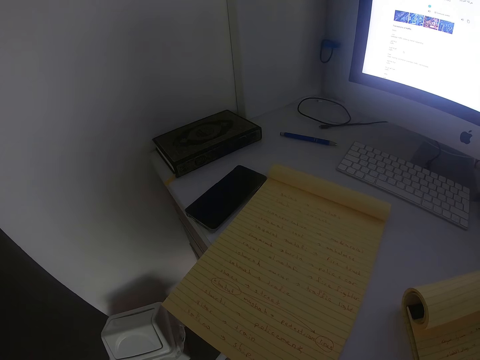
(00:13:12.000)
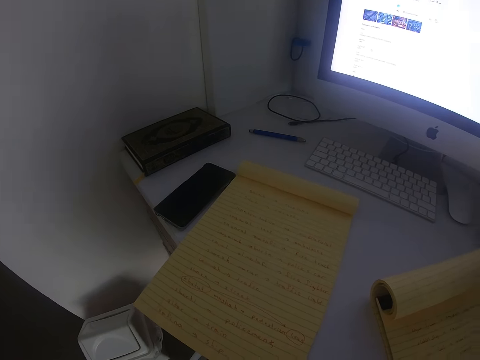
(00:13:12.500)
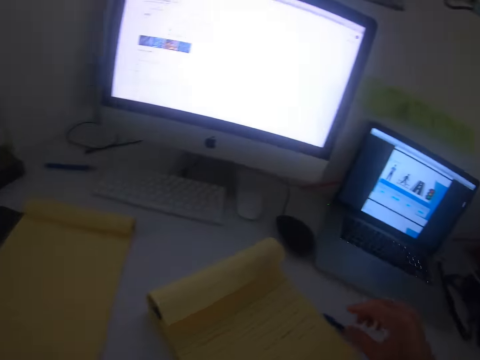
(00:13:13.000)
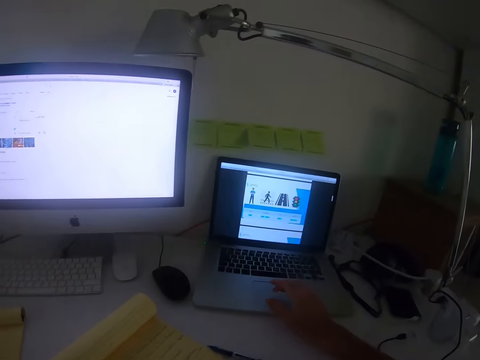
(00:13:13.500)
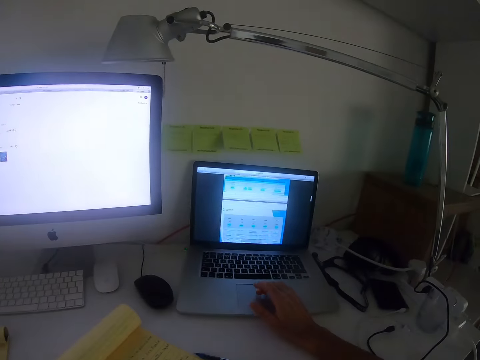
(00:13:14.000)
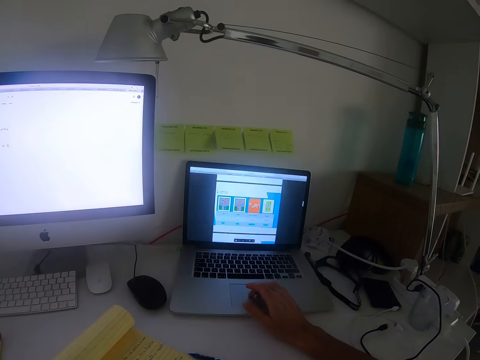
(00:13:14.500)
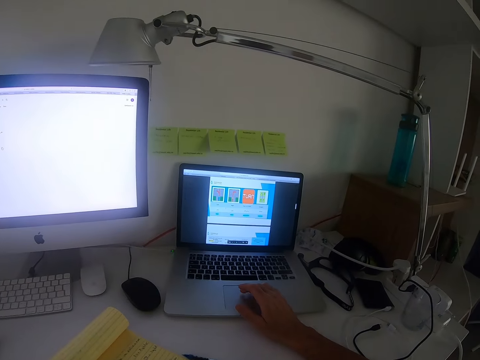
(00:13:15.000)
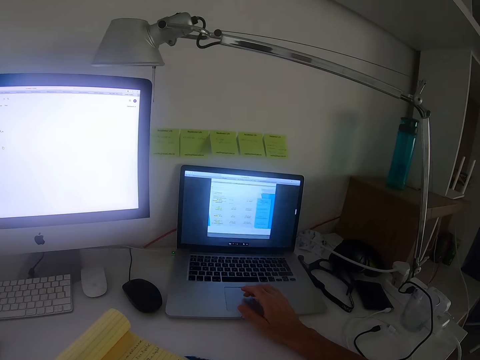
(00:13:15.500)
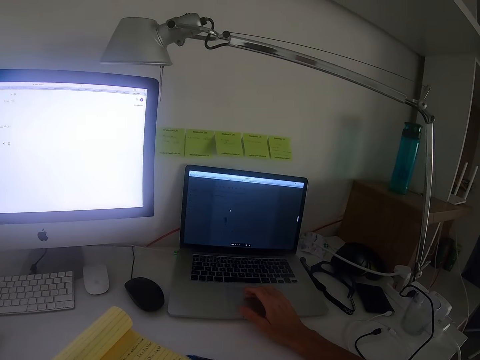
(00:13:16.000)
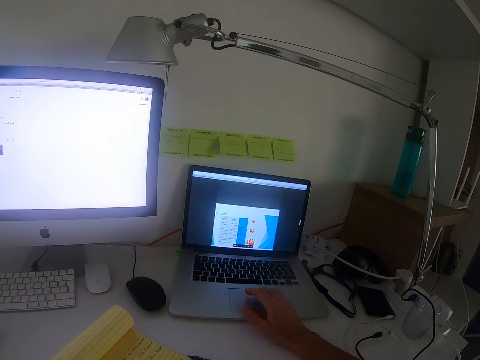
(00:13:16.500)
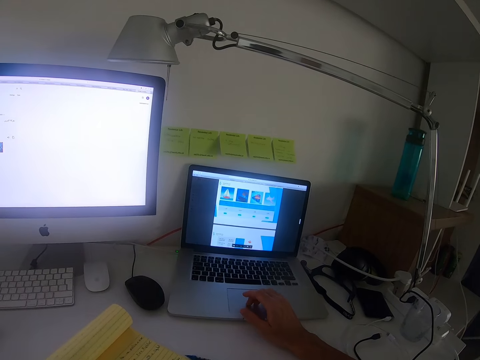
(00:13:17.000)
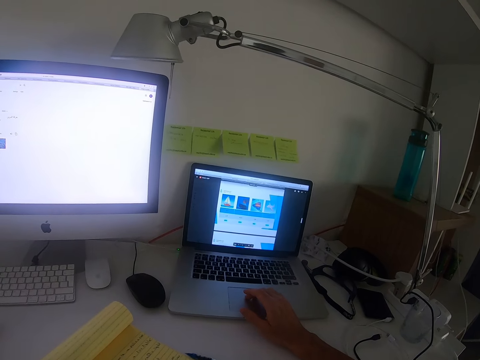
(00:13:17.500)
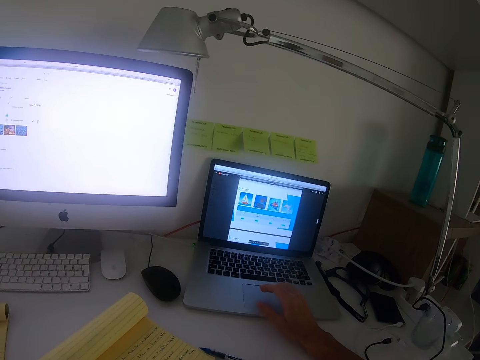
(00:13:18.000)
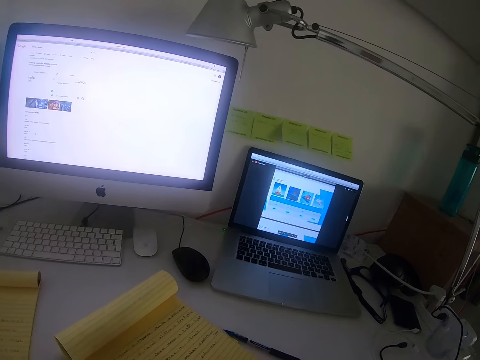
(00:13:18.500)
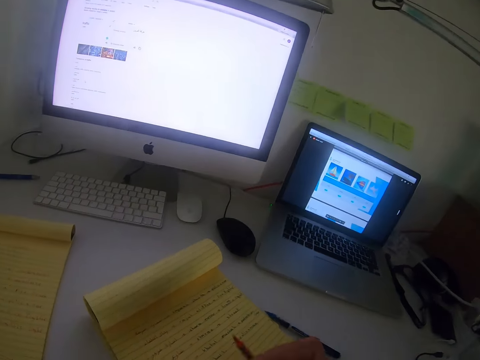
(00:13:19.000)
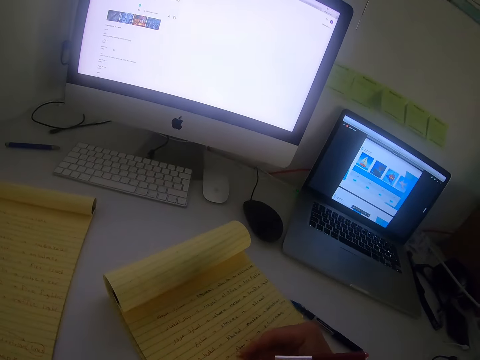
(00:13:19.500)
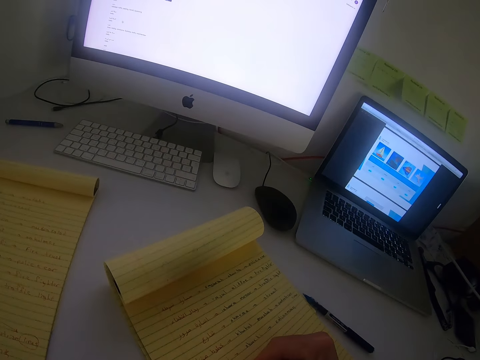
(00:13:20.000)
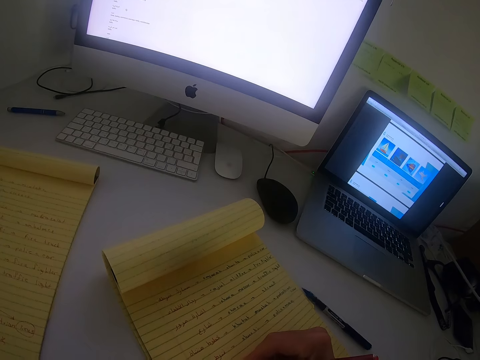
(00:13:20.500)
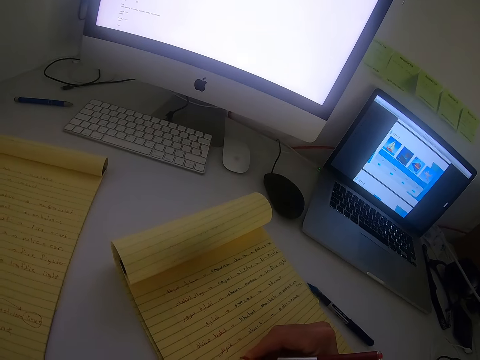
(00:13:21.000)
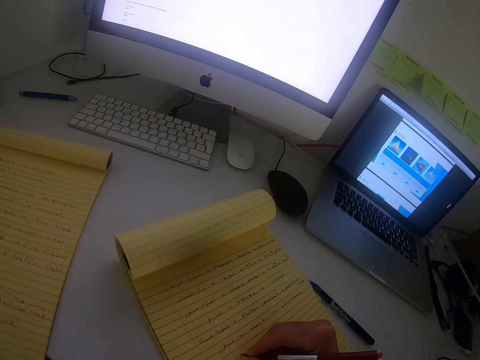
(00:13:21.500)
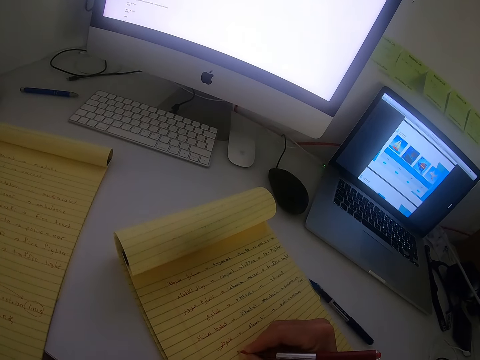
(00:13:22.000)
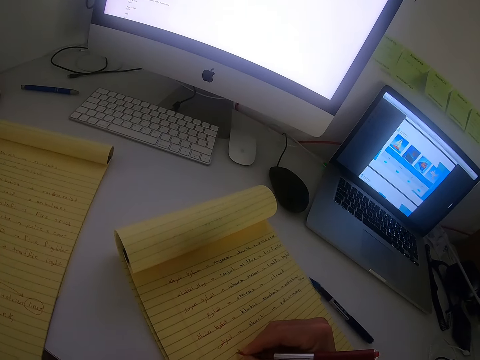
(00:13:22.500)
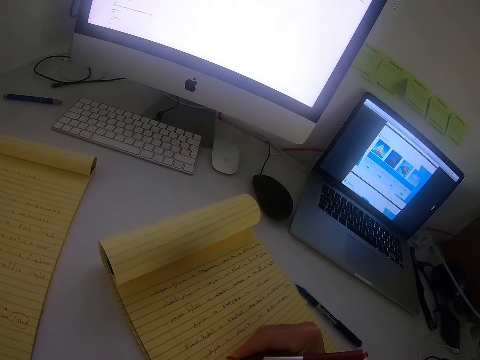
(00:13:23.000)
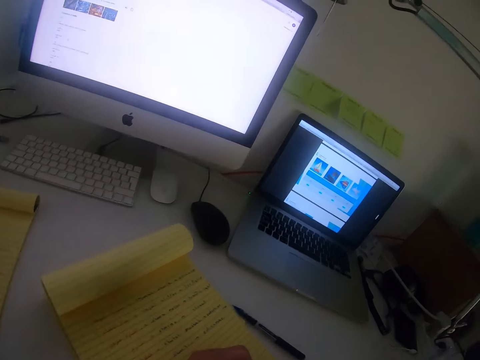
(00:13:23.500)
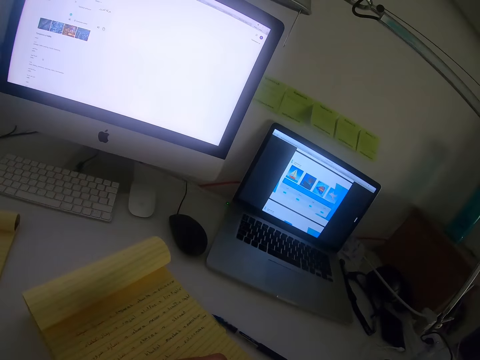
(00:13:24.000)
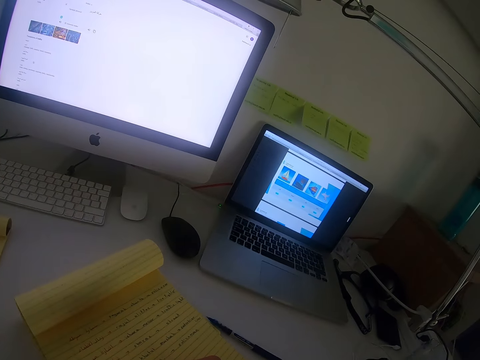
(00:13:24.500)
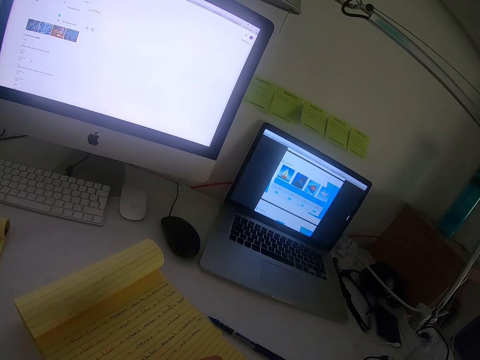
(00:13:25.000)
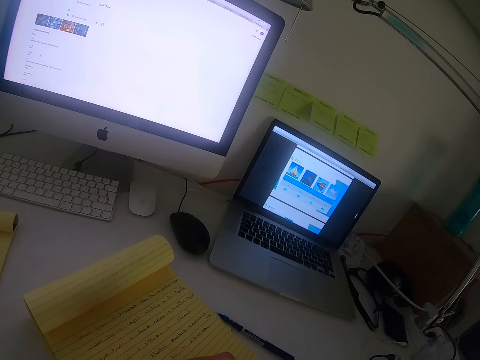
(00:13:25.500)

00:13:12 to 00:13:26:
The camera wearer reaches out for the laptop. They scroll on the laptop. They grab the red pen. They write on the book with the red pen. They glance at the laptop.

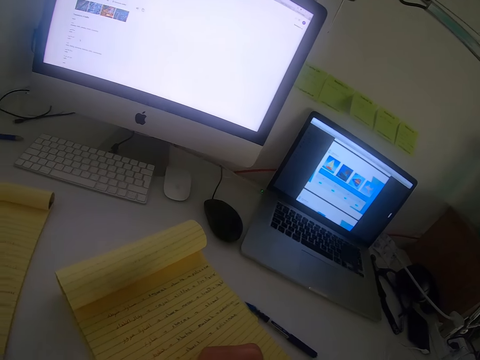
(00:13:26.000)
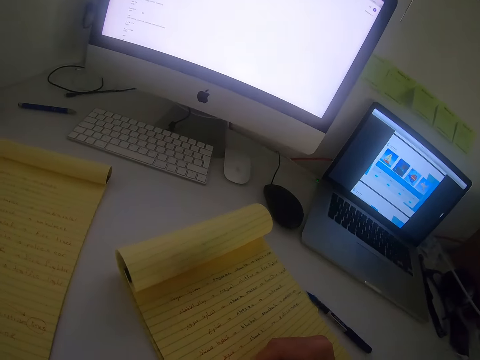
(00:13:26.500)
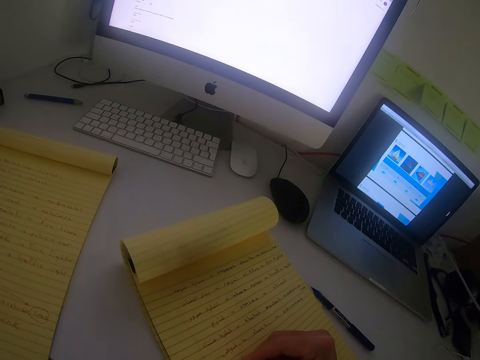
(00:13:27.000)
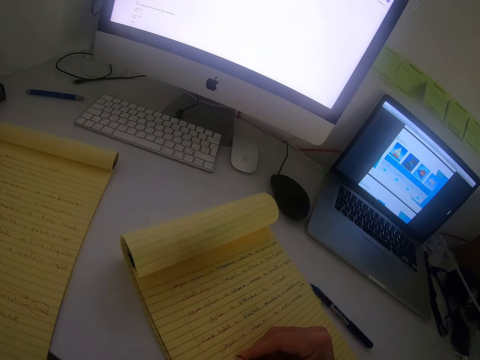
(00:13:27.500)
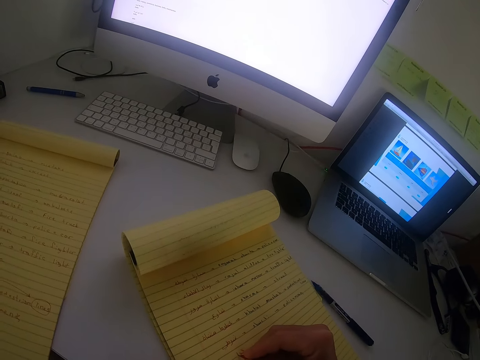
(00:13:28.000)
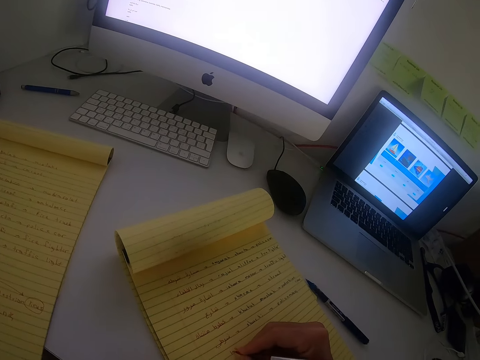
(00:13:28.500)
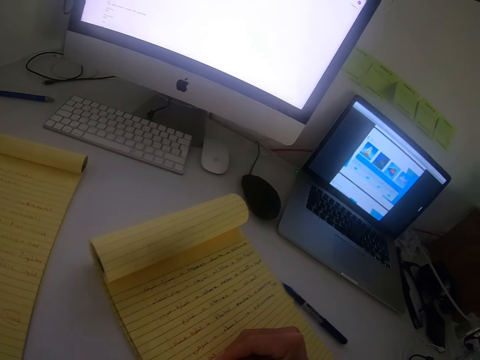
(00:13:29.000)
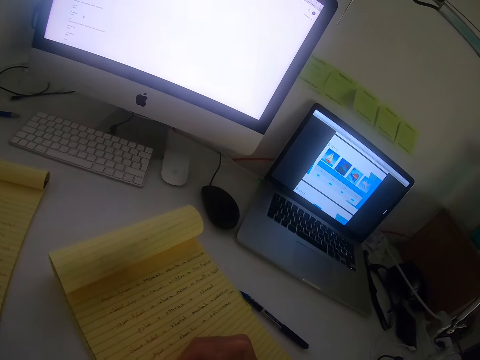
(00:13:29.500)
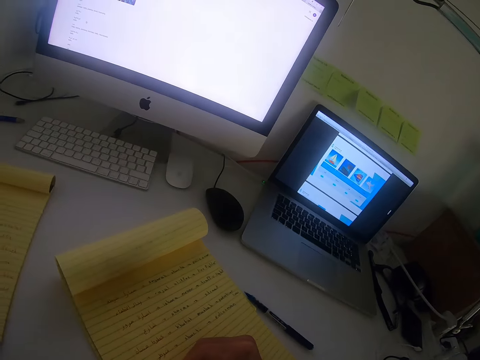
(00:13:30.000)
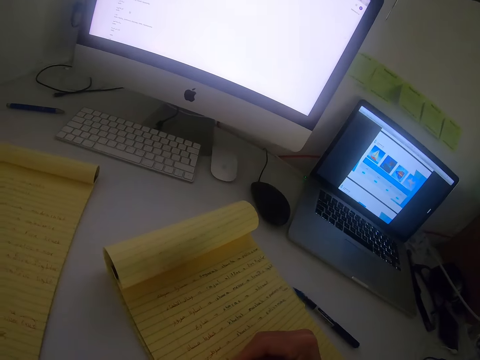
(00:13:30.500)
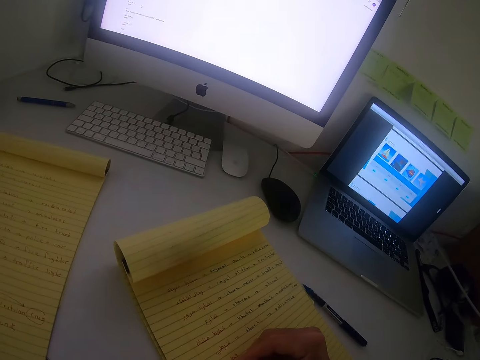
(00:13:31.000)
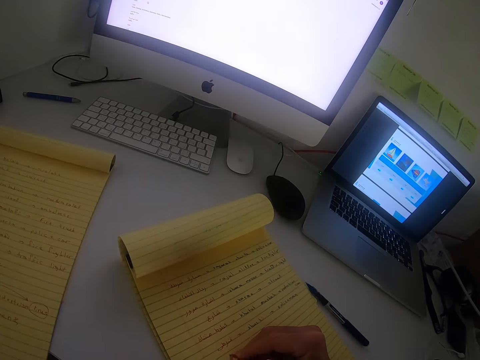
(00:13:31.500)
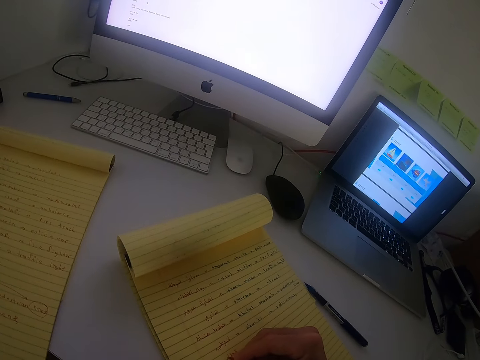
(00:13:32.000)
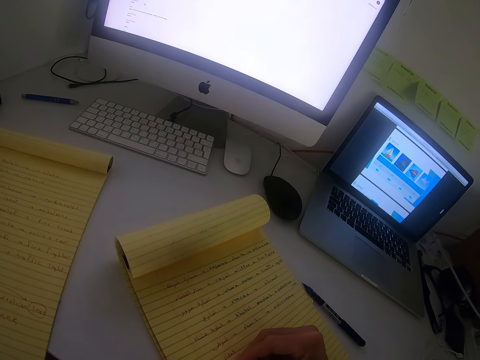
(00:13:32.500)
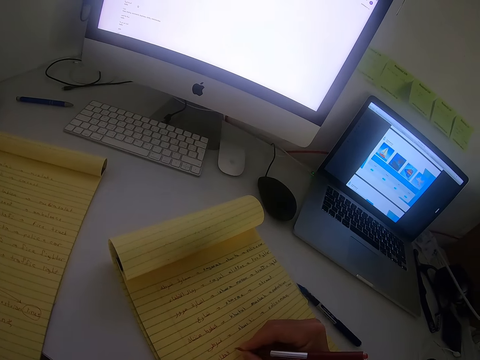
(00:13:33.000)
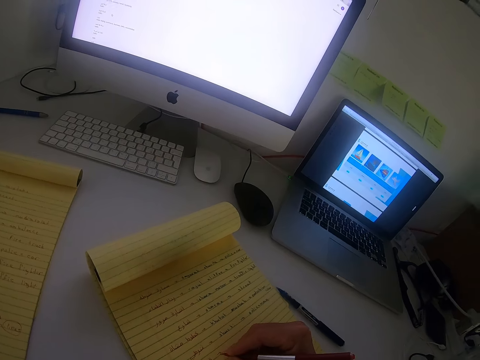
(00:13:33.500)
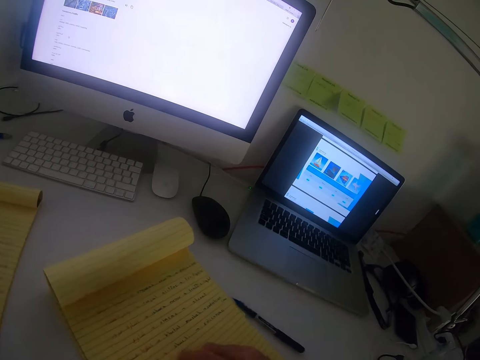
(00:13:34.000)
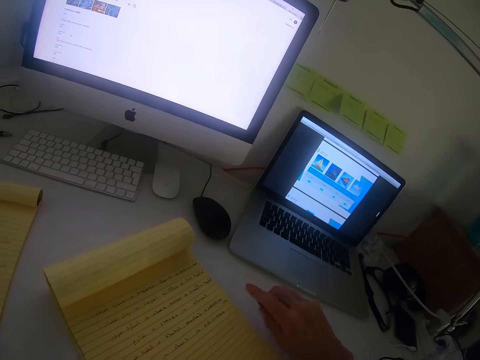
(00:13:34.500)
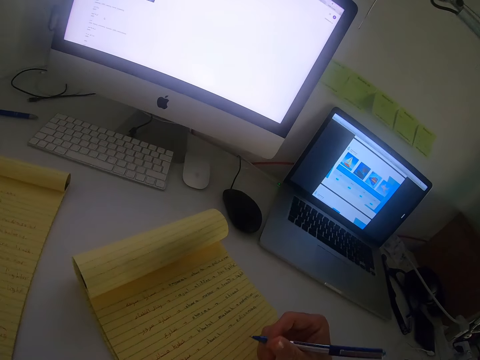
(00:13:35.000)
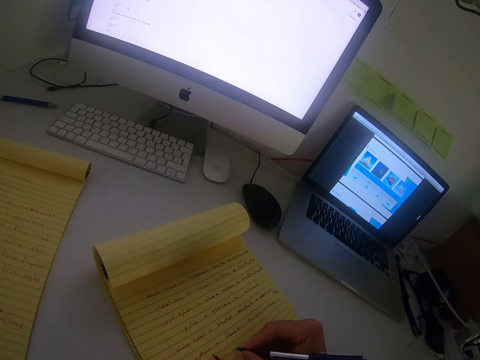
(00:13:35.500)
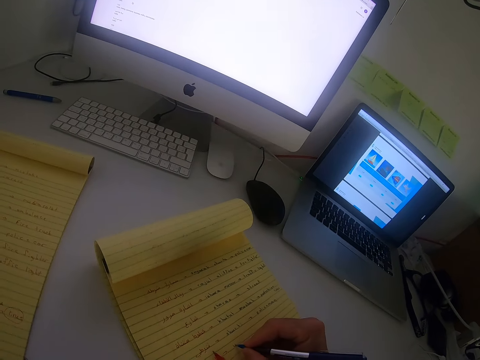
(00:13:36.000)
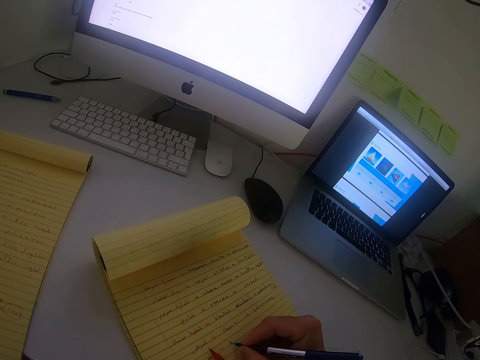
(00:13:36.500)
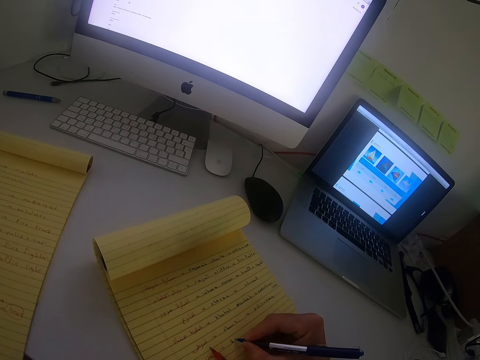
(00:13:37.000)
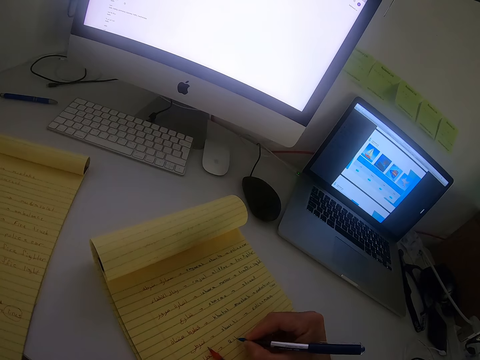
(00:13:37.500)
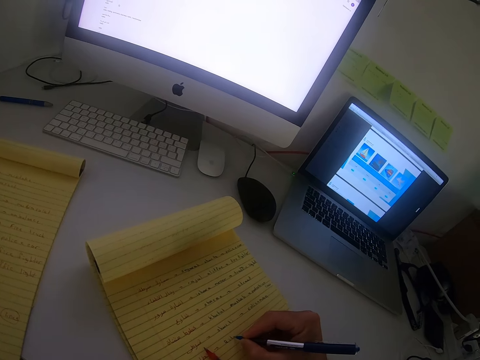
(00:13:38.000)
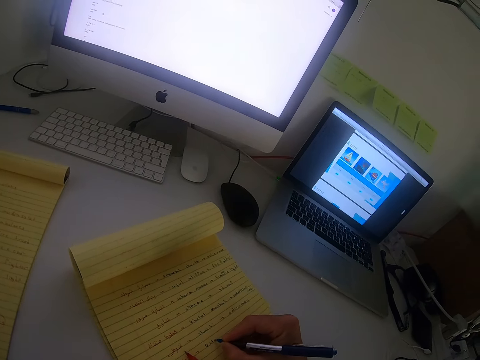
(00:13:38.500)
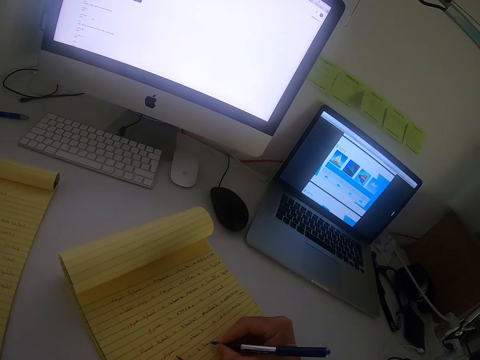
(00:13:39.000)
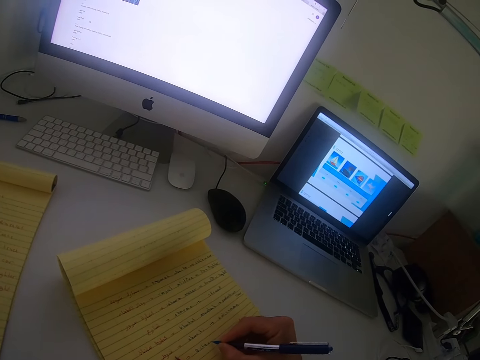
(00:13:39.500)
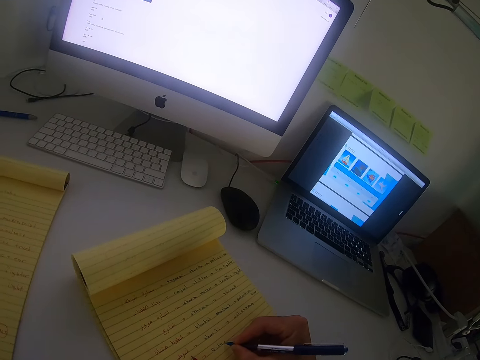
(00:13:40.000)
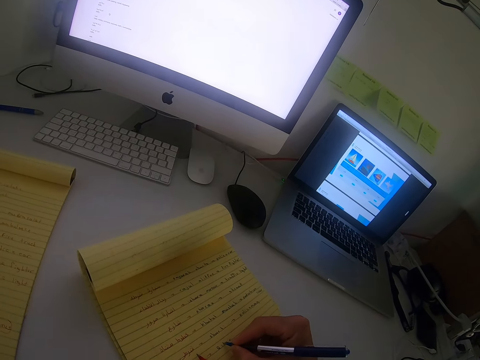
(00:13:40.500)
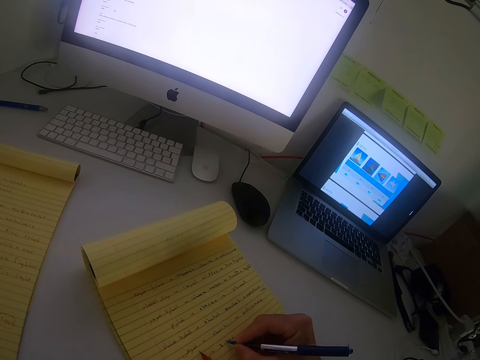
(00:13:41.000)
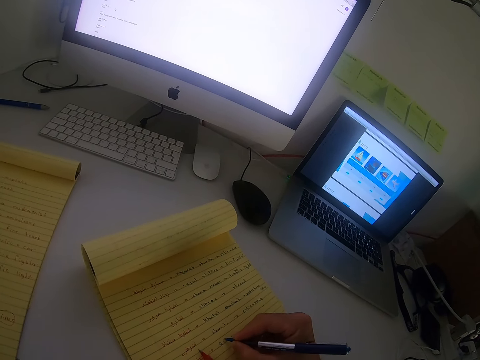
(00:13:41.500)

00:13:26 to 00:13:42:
The camera wearer writes on the book with the red pen. They glance at the laptop. They write on the book with the red pen. They pick the blue pen. They write with the blue pen.
